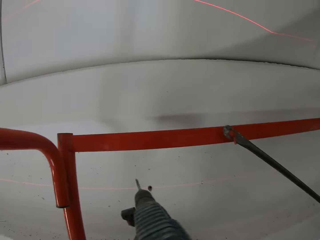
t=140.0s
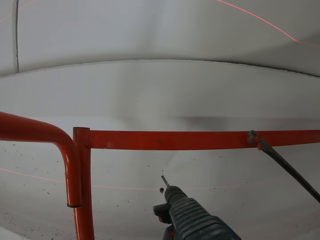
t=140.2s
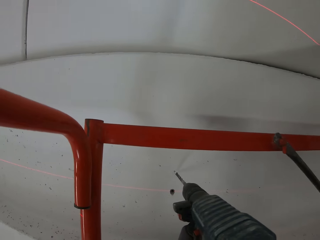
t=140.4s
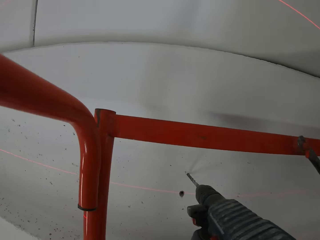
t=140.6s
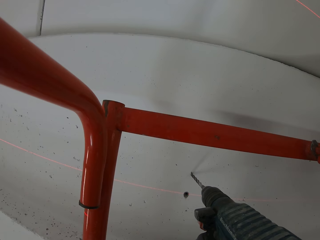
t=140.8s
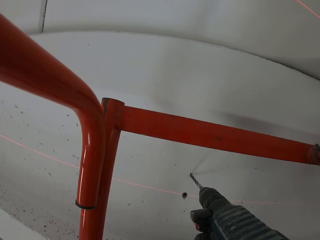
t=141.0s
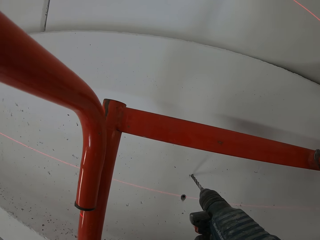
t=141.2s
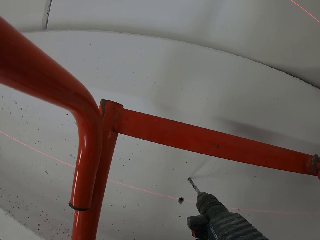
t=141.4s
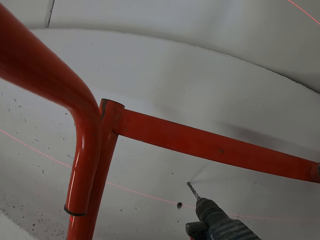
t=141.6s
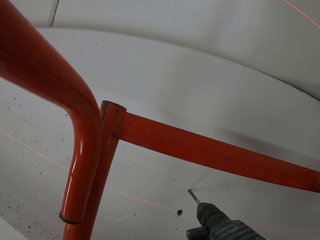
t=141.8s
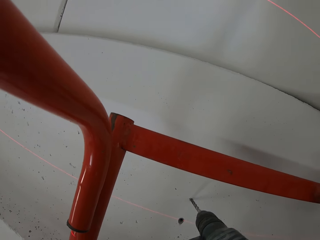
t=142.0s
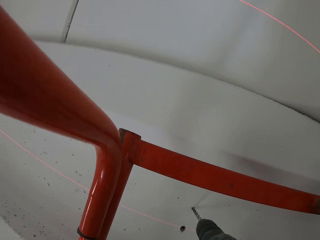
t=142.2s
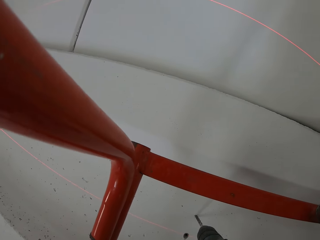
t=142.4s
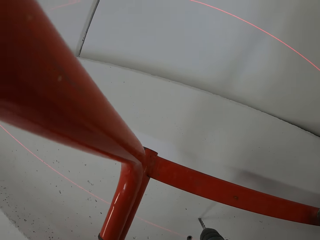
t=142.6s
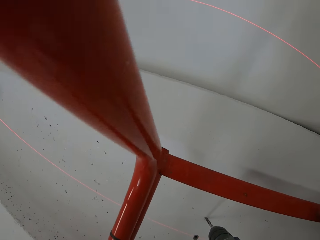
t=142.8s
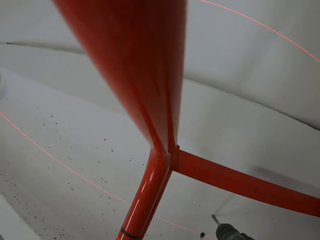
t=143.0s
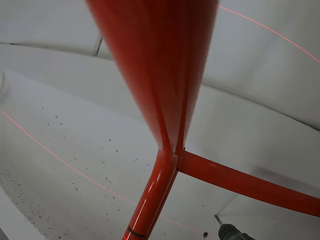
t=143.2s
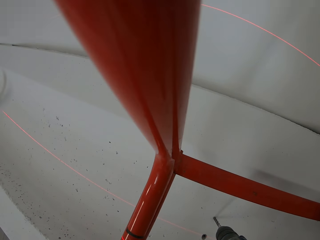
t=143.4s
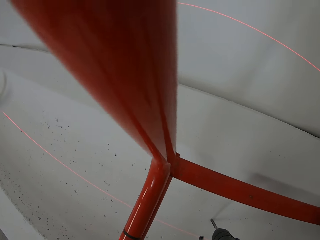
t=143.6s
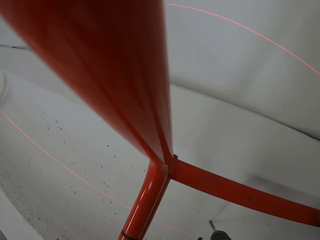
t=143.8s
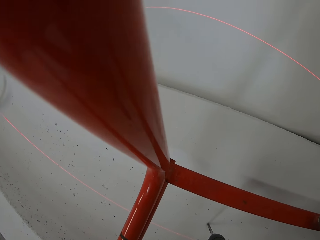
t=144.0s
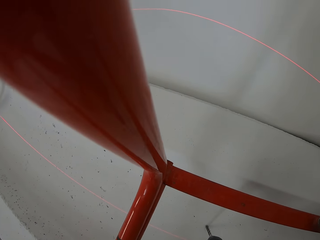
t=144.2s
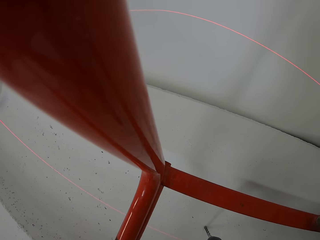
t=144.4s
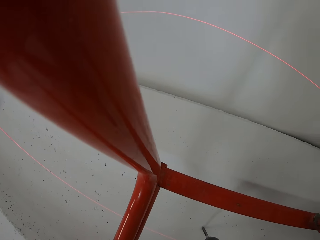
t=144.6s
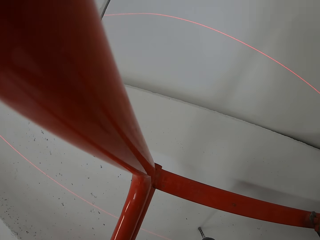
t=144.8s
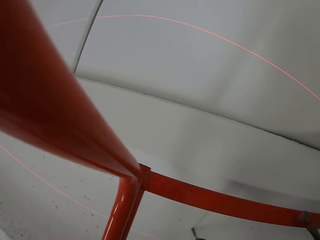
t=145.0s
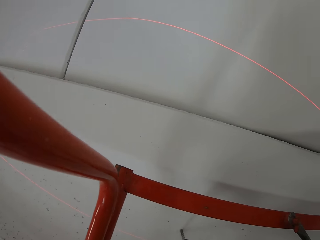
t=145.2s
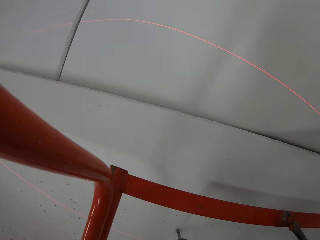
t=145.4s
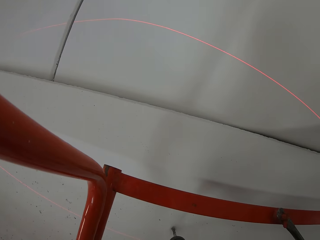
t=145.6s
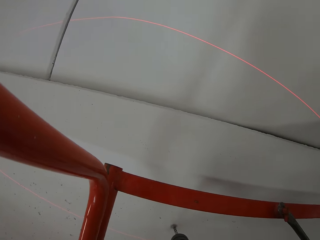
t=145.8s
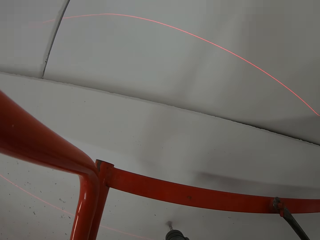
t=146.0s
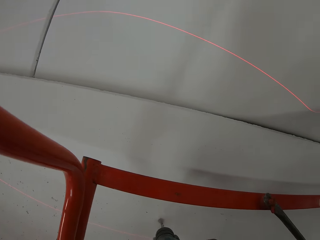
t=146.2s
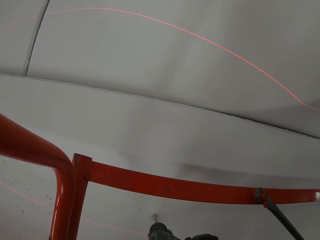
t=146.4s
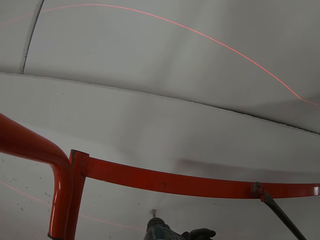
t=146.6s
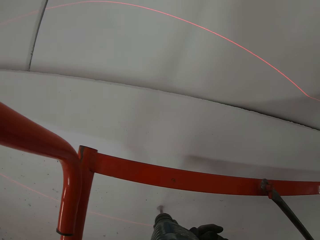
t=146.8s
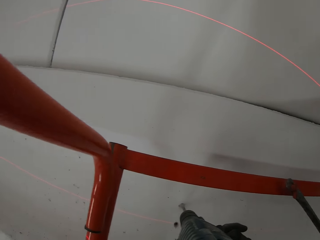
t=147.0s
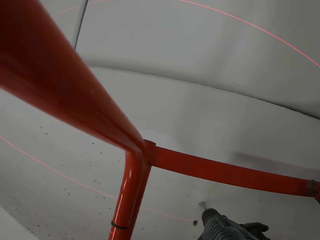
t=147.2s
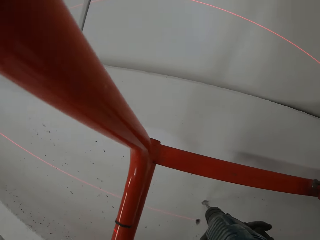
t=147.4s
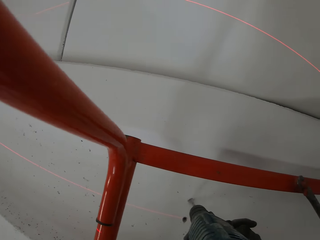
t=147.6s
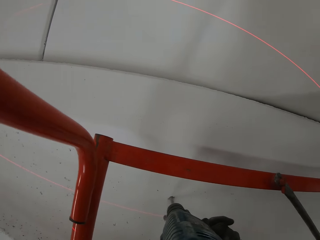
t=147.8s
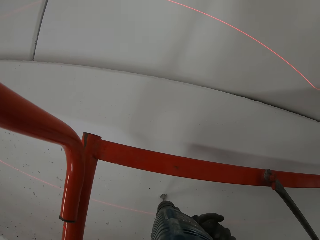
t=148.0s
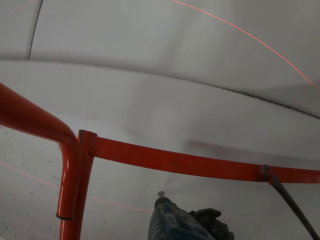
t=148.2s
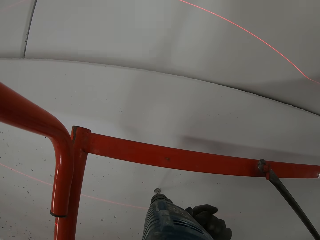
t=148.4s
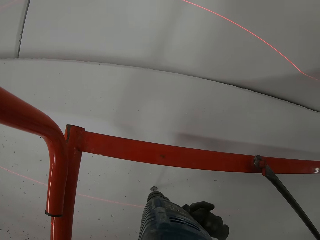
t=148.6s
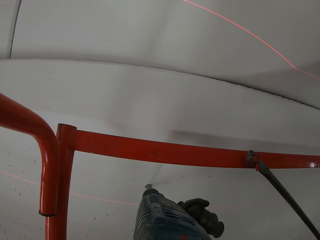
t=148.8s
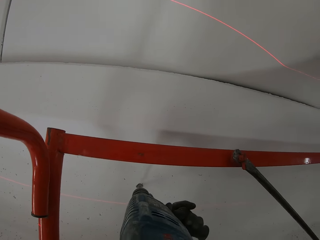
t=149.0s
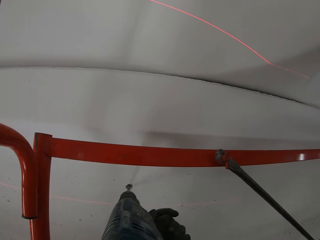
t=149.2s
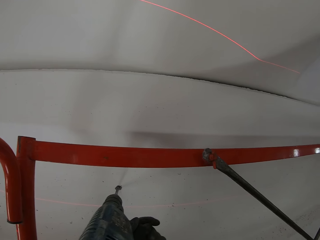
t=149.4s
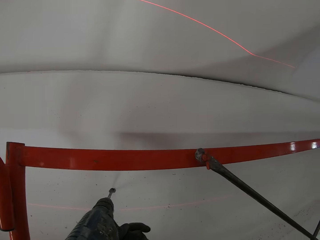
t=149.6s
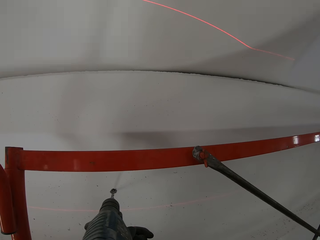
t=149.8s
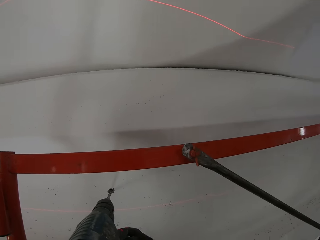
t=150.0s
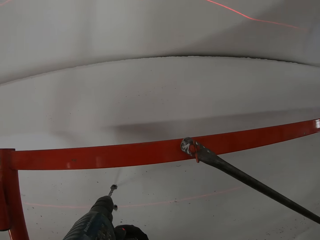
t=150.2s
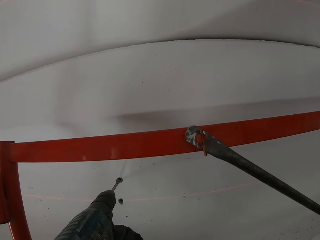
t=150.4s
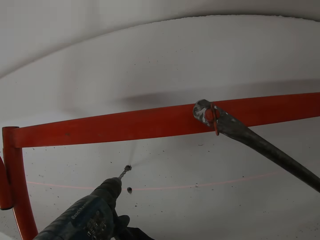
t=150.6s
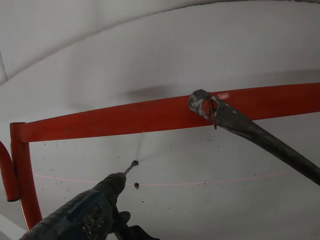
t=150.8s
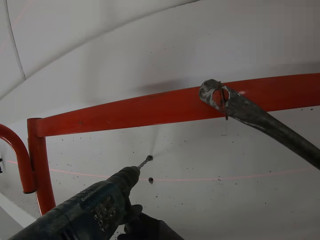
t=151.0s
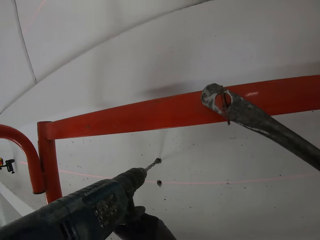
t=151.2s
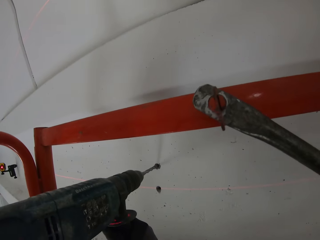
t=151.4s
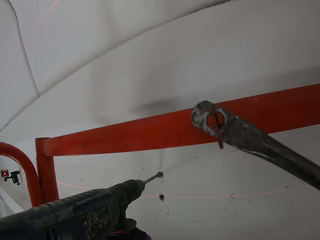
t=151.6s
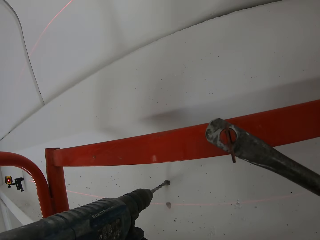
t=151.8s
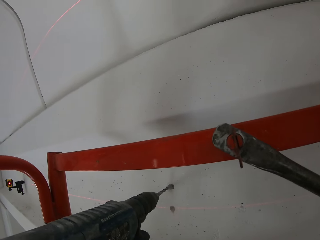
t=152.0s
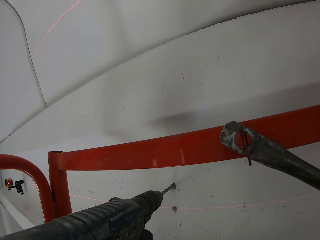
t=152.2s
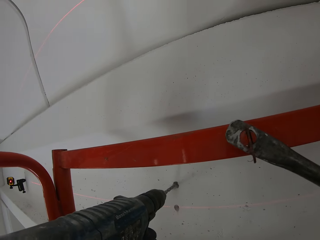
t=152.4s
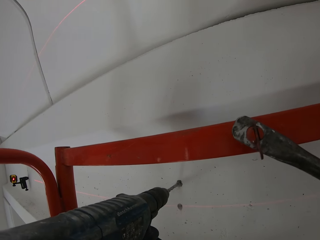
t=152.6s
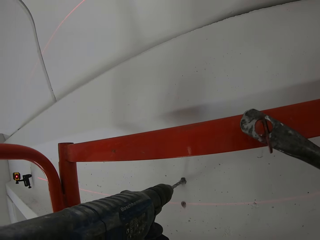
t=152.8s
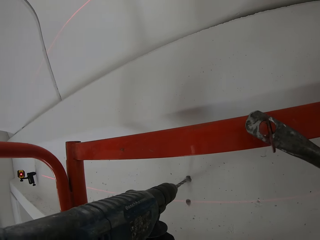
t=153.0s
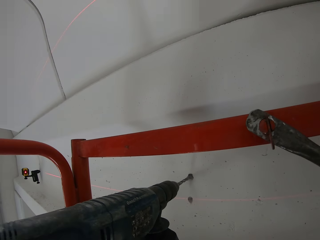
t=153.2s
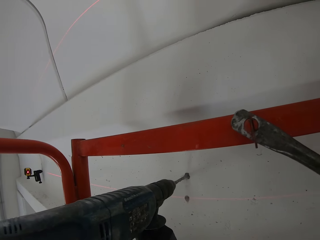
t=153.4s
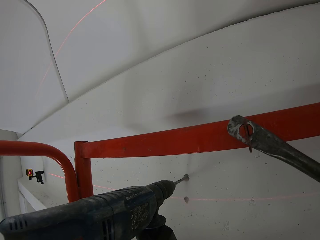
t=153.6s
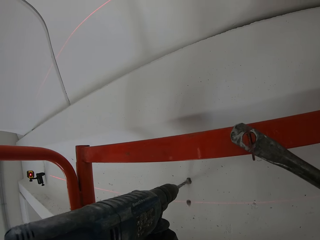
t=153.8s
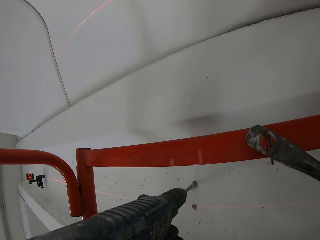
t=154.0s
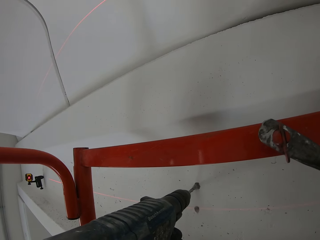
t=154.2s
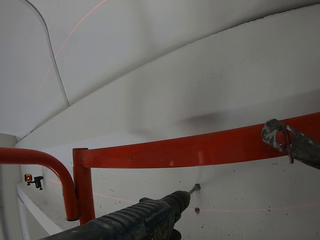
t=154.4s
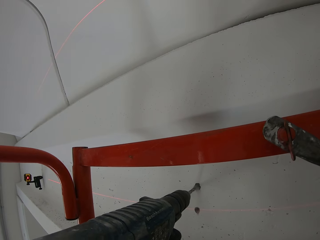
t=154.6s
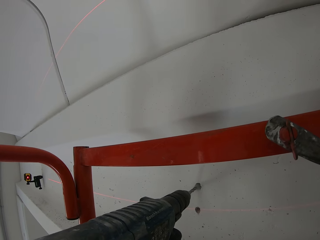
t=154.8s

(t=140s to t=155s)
The camera wearer drills the wall. They drill the wall again.

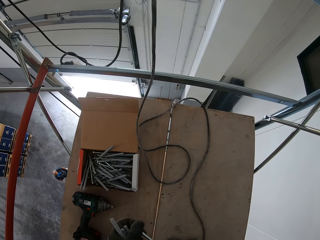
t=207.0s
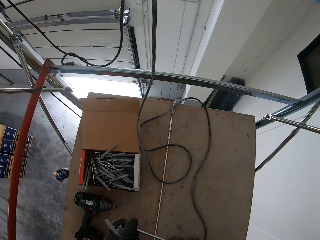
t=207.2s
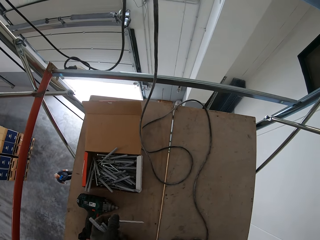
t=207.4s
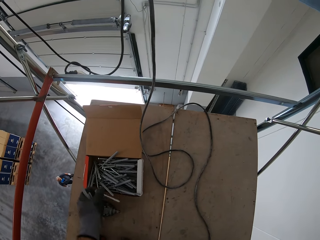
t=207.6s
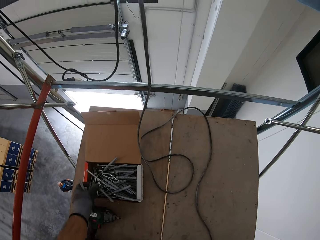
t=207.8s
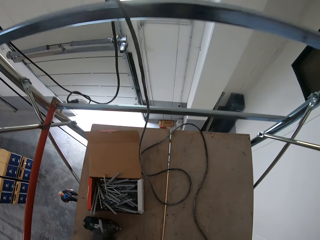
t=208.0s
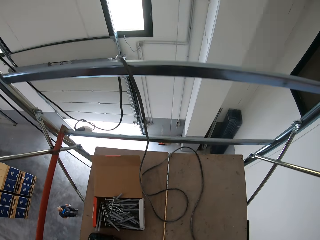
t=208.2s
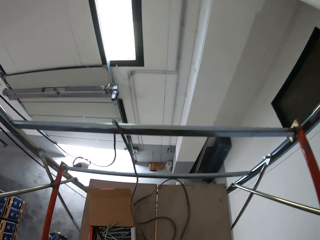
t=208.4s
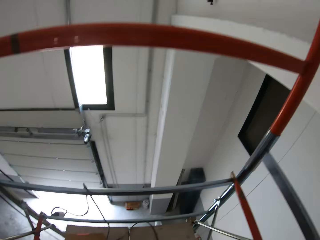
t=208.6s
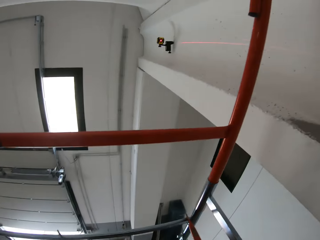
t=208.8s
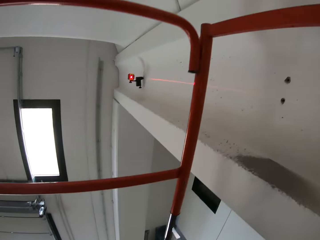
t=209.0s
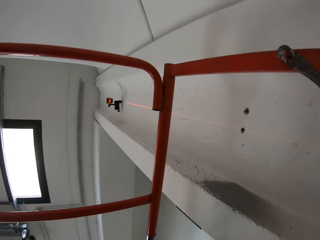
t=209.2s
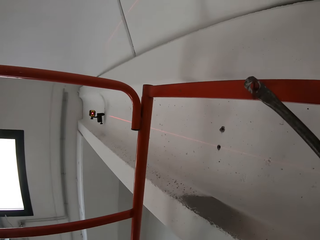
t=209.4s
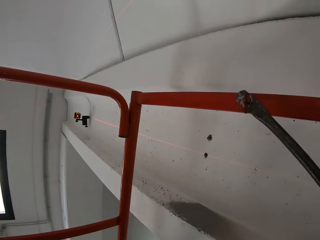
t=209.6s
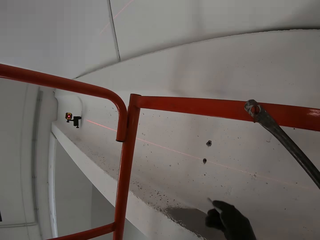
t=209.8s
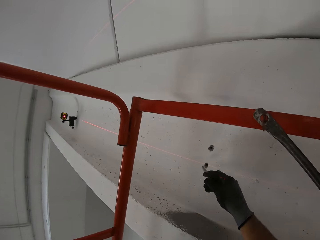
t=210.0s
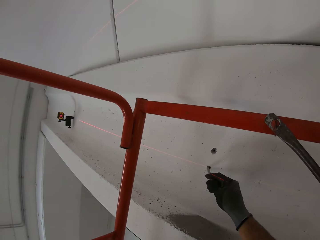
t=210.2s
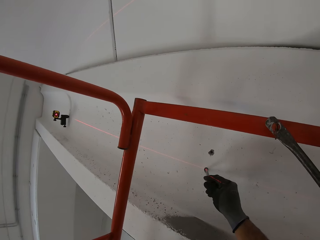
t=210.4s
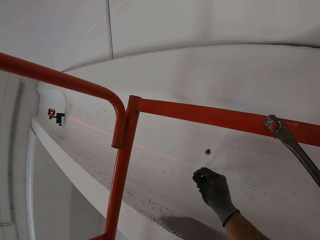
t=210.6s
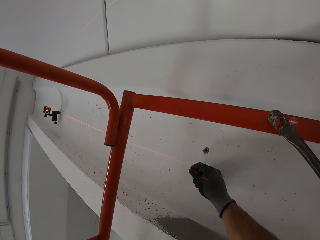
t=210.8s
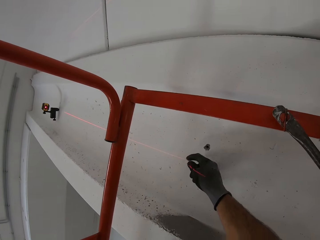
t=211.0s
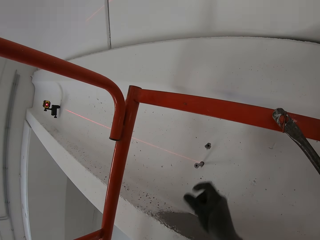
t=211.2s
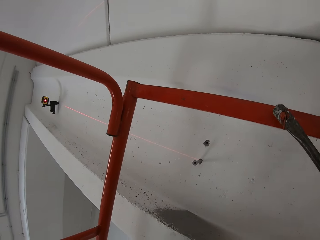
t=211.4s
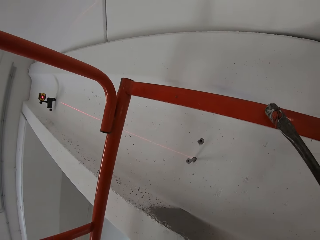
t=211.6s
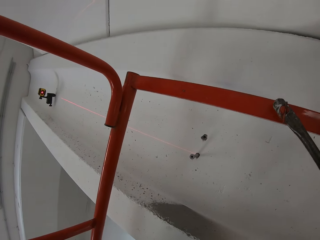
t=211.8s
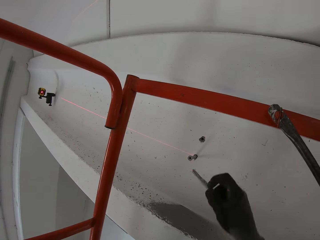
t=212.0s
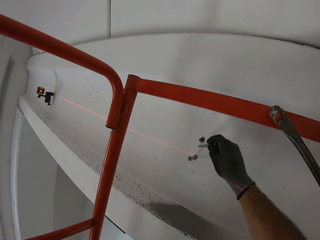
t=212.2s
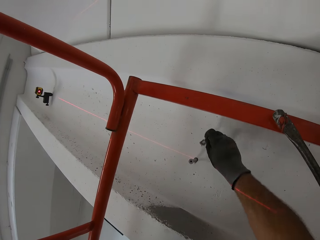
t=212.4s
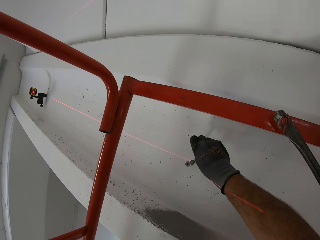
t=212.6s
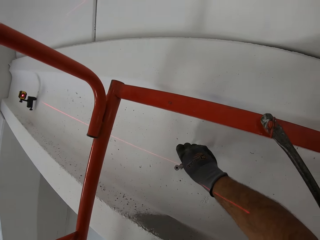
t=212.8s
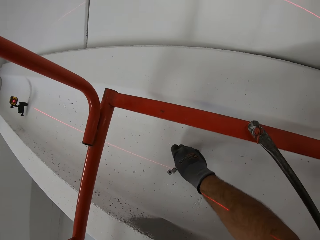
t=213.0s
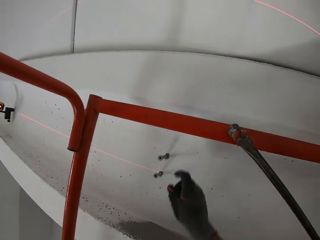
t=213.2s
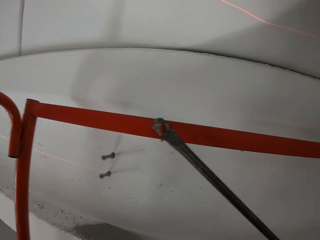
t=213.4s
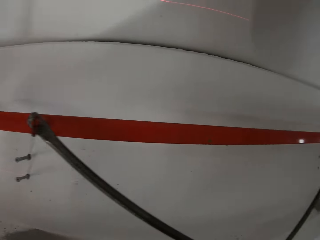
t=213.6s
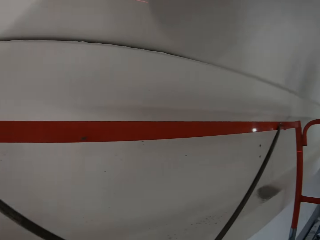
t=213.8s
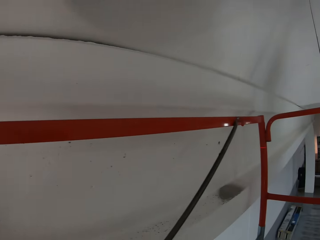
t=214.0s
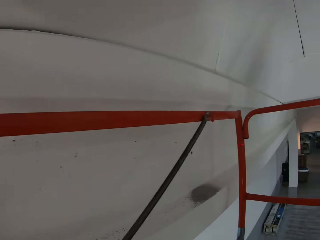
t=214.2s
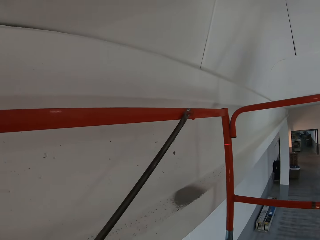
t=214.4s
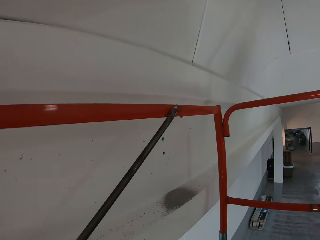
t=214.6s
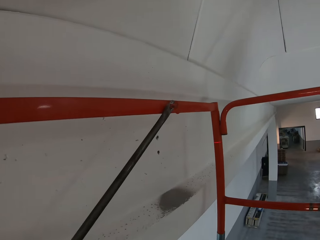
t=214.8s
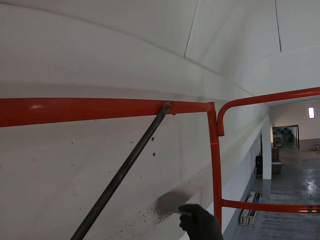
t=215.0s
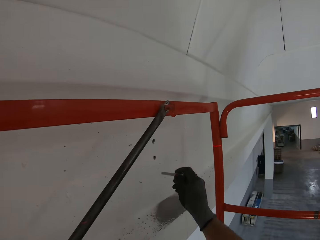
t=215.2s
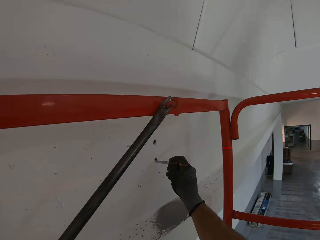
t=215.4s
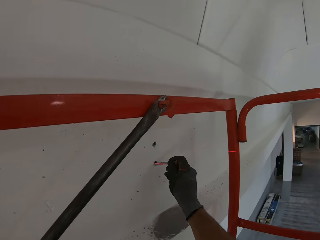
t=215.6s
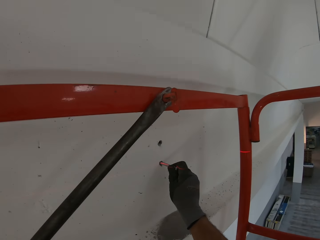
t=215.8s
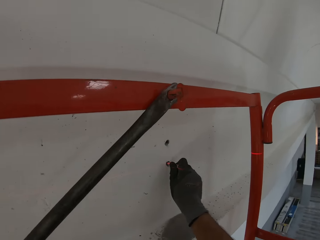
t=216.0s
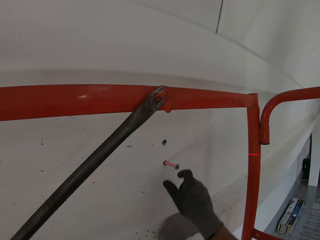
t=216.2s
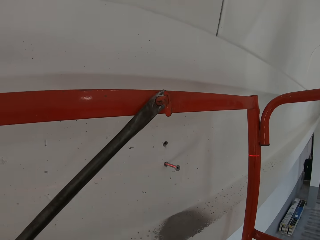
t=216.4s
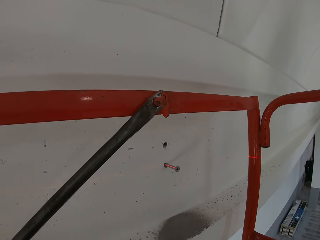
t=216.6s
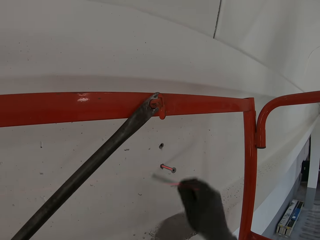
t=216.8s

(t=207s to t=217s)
The camera wearer puts down the nails. They put the nails in the wall.
